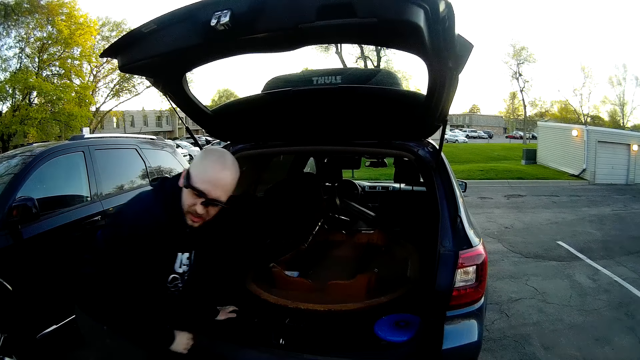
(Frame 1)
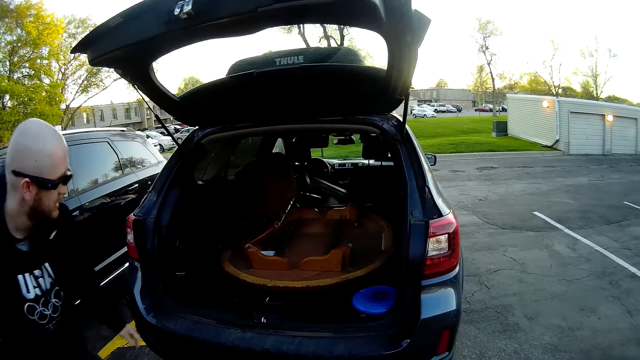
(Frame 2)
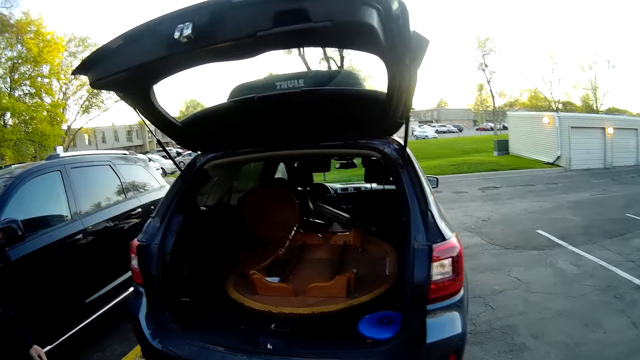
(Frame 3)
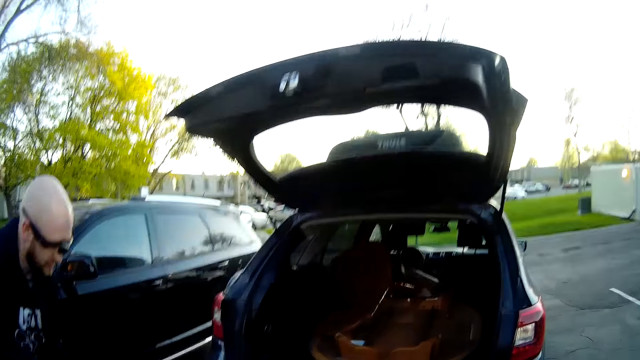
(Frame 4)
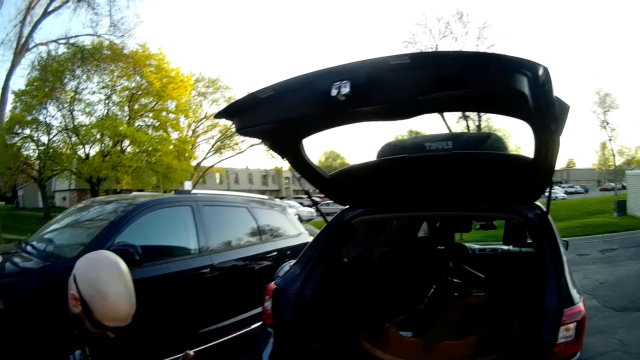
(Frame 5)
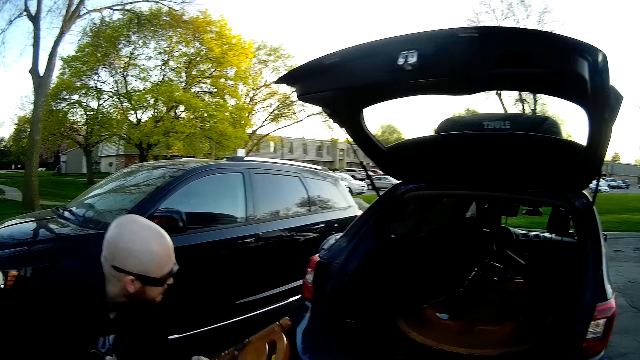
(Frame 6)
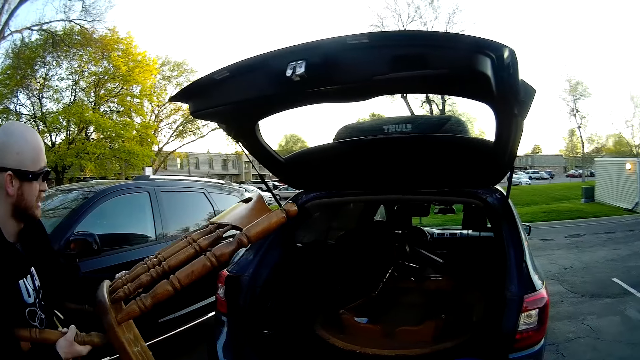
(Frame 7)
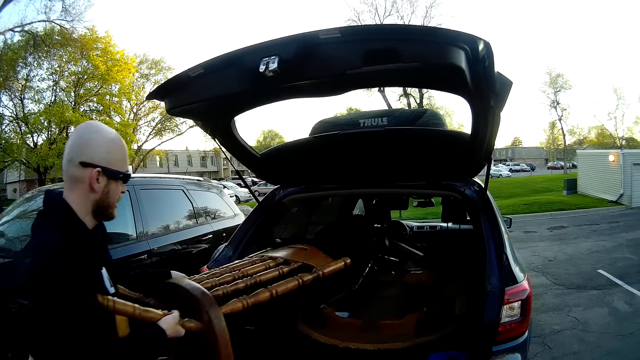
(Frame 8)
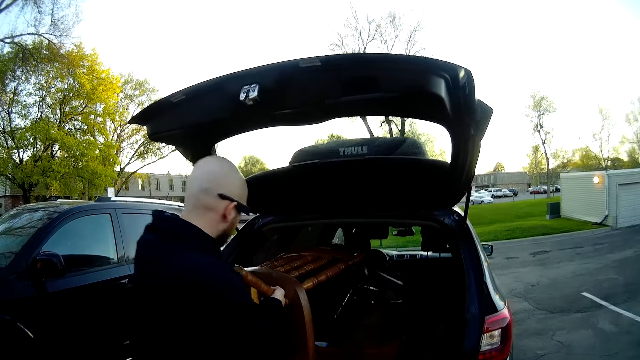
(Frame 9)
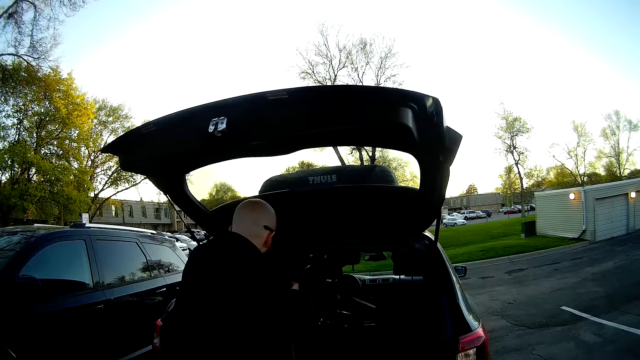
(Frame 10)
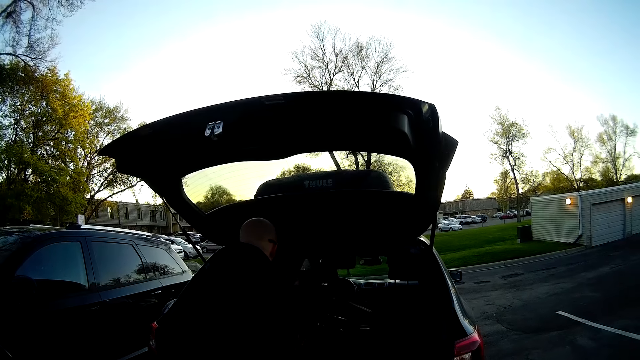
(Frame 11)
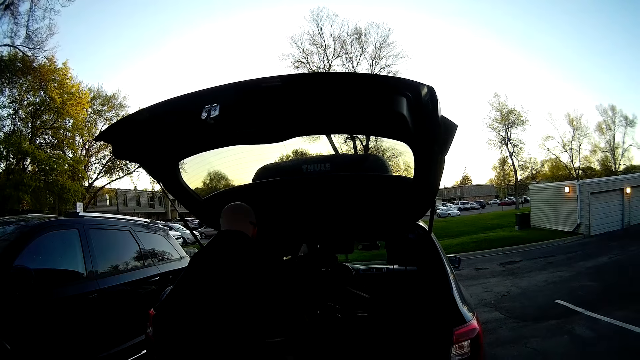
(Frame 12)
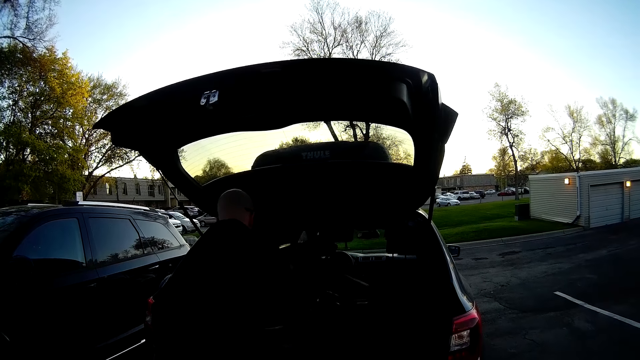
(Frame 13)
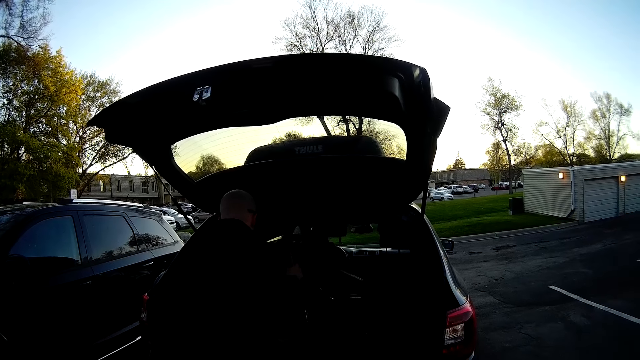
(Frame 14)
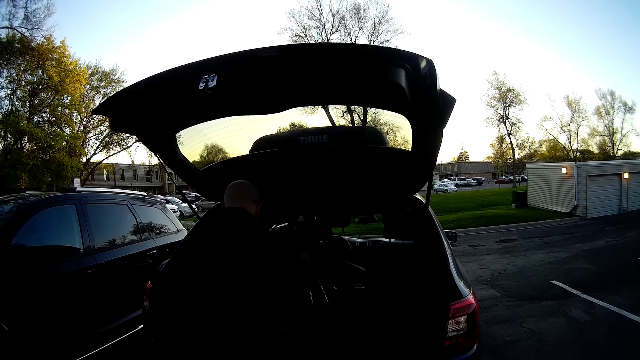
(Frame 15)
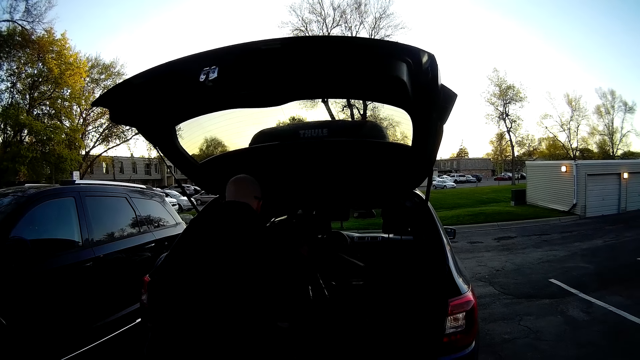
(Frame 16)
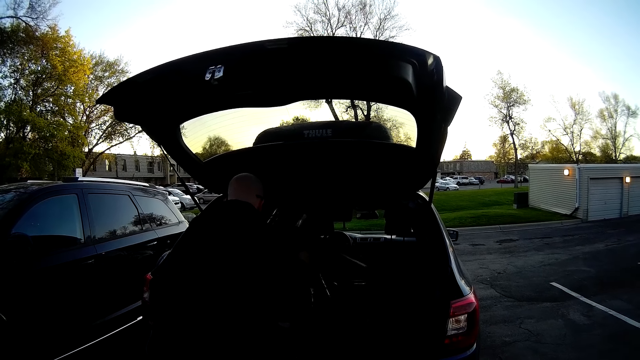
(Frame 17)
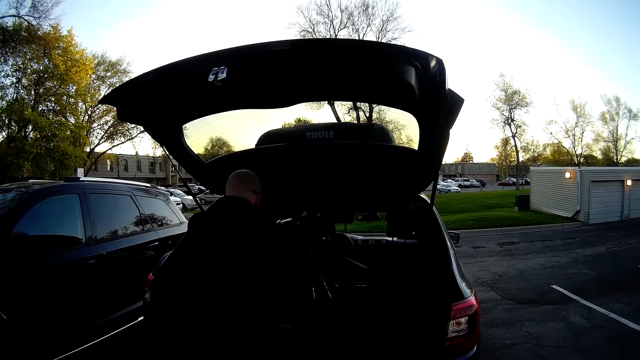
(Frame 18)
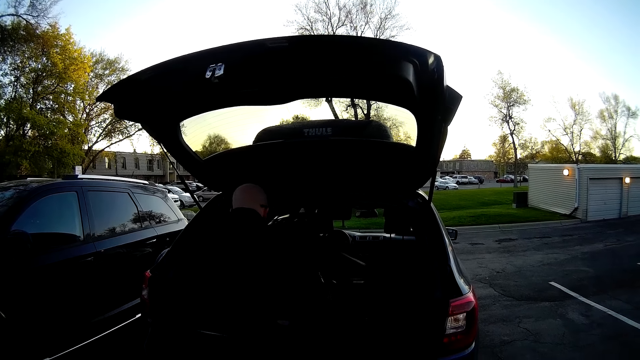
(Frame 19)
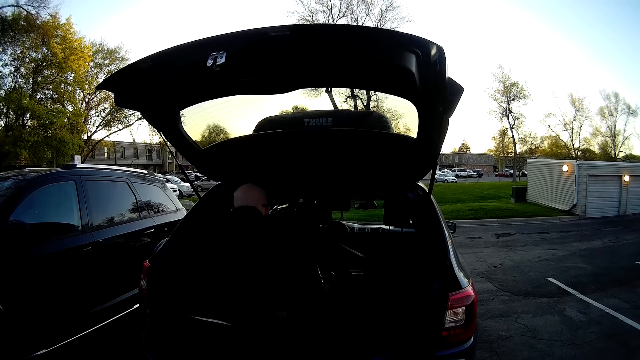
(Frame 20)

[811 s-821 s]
The man bends down, picks up the chair and puts the chair in the trunk of the car with both hands.

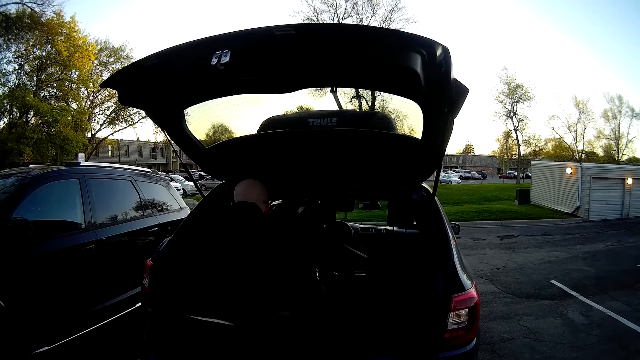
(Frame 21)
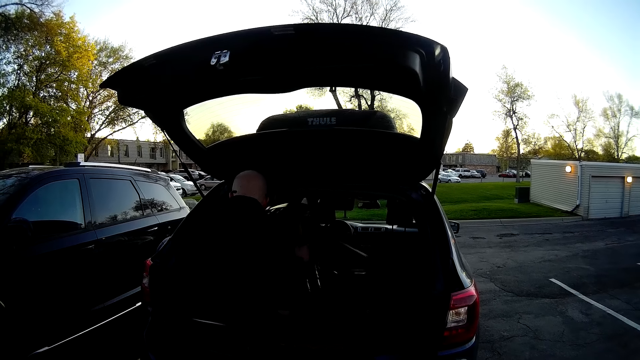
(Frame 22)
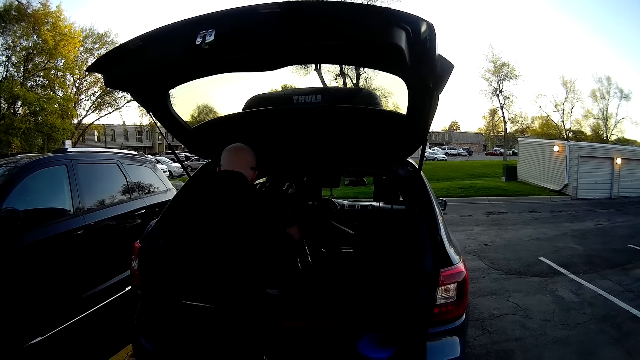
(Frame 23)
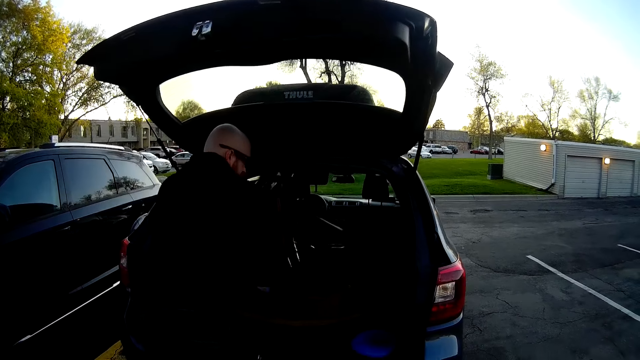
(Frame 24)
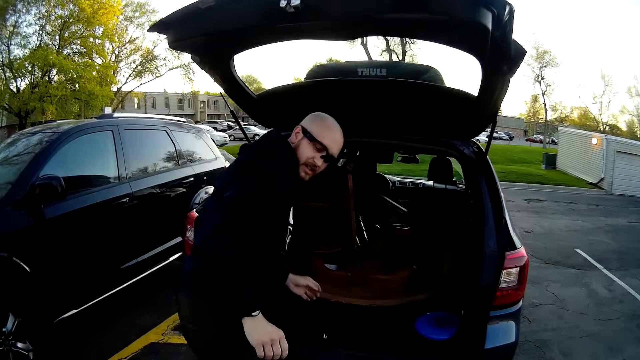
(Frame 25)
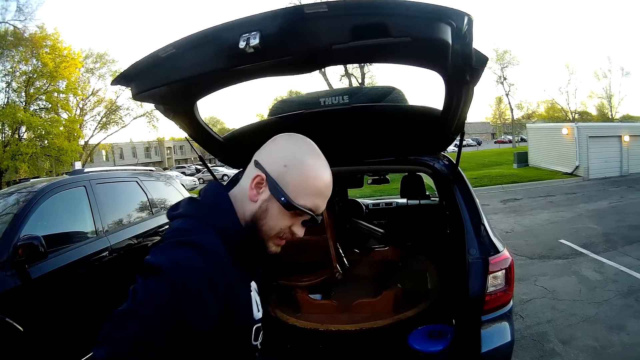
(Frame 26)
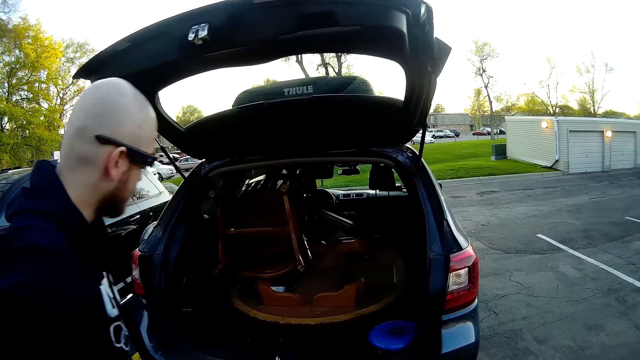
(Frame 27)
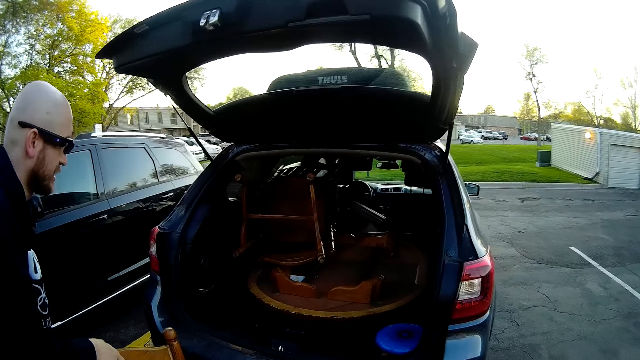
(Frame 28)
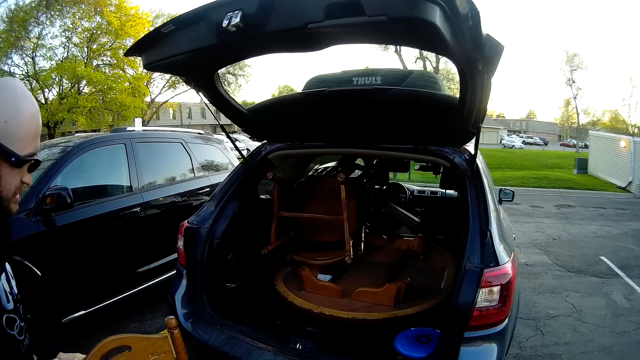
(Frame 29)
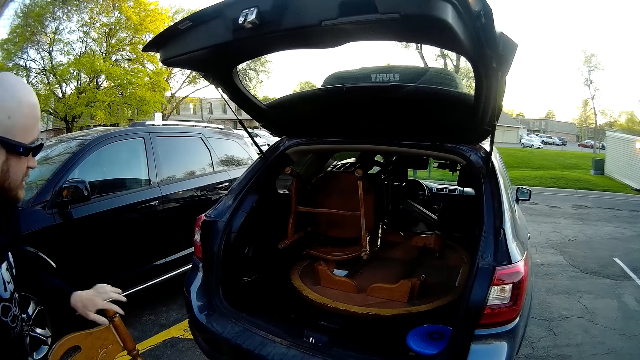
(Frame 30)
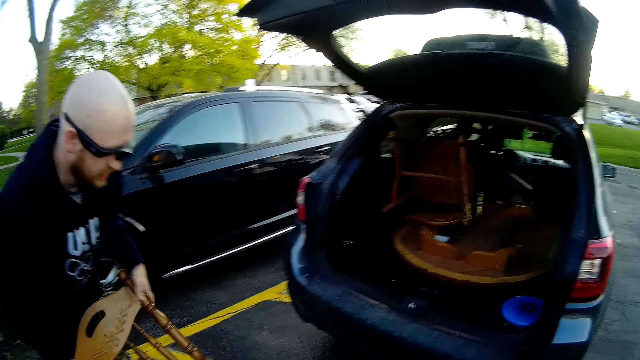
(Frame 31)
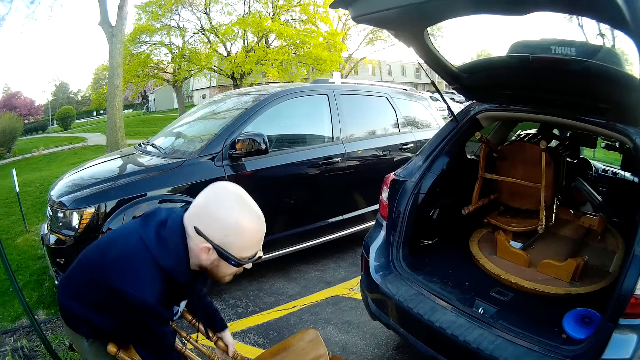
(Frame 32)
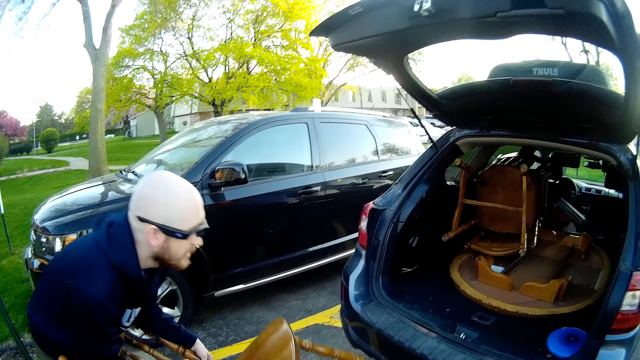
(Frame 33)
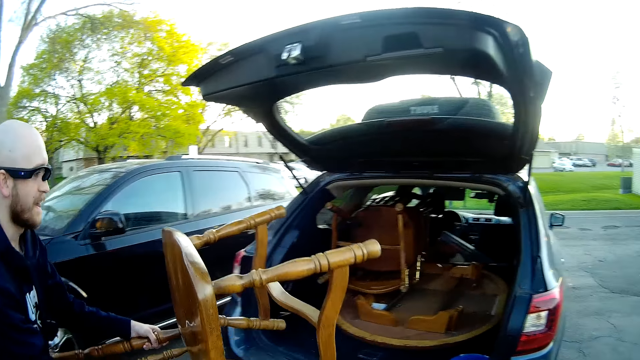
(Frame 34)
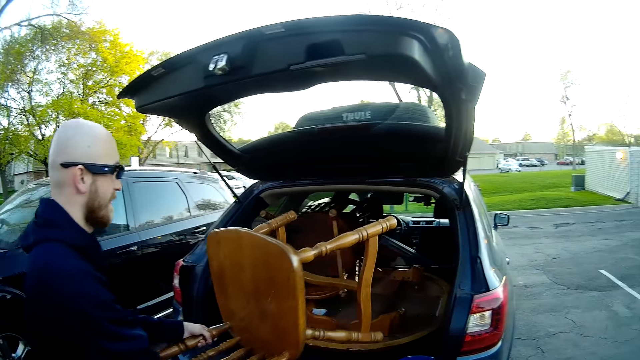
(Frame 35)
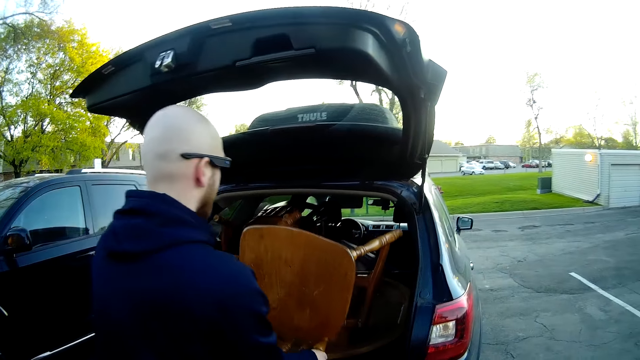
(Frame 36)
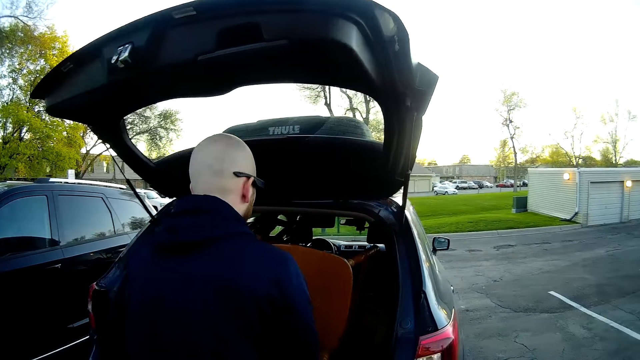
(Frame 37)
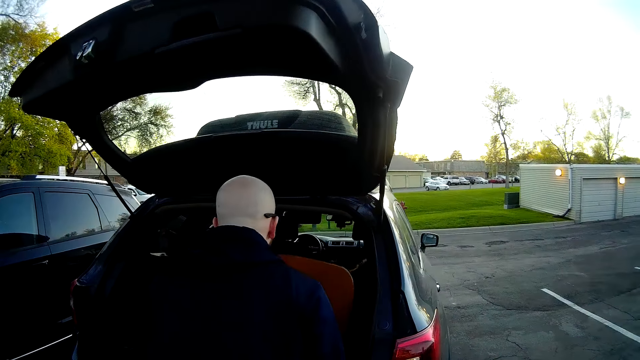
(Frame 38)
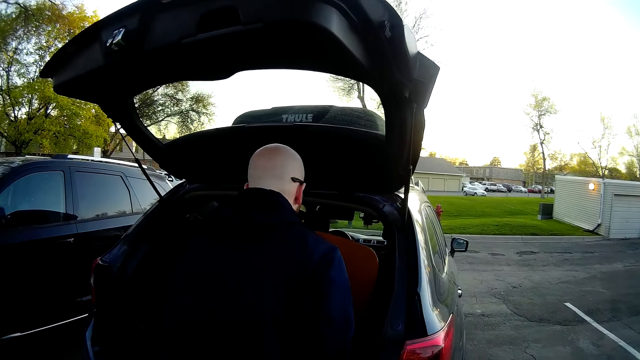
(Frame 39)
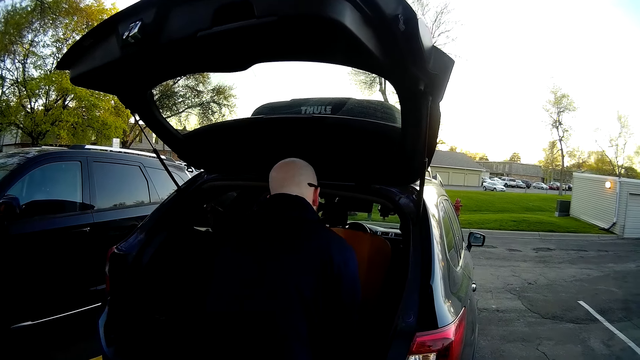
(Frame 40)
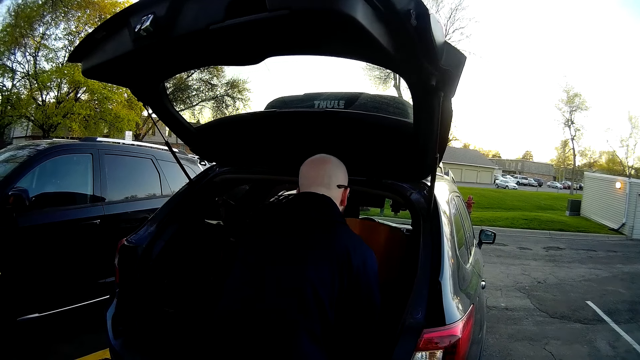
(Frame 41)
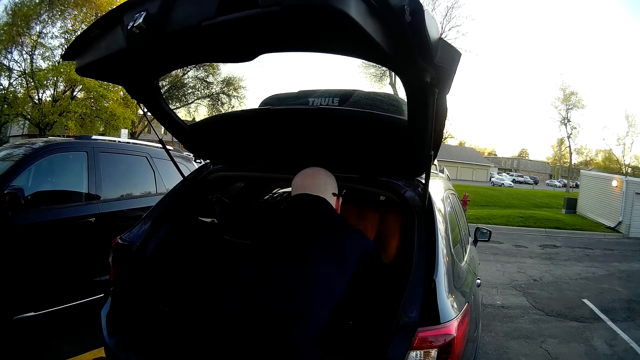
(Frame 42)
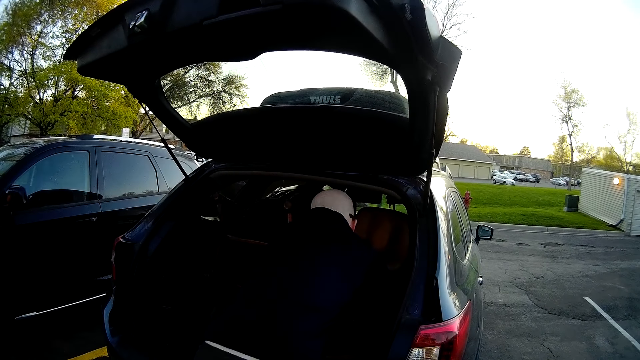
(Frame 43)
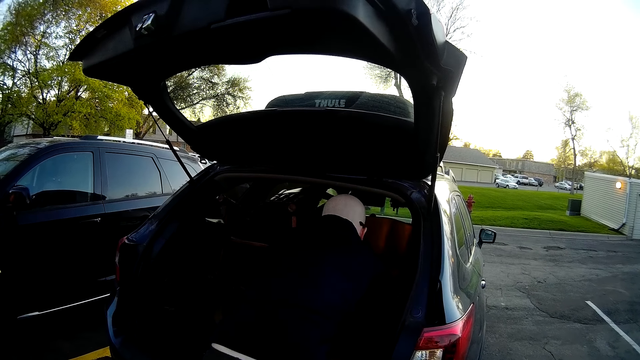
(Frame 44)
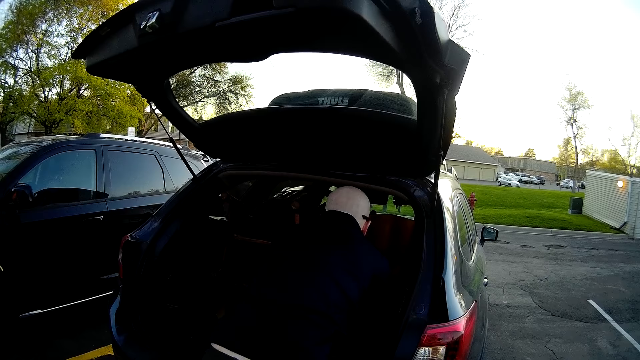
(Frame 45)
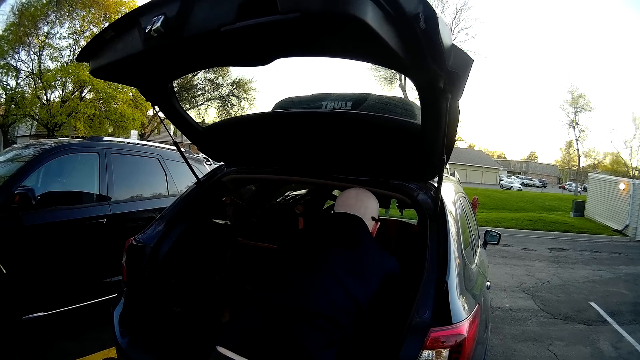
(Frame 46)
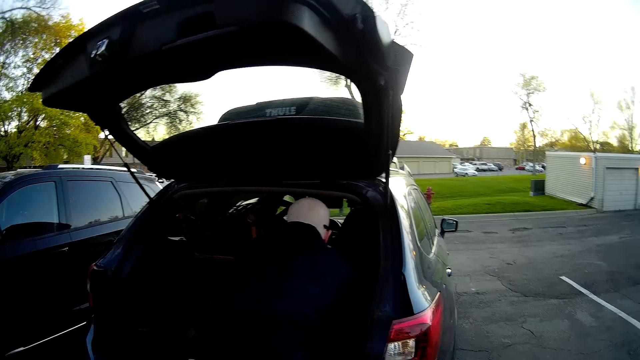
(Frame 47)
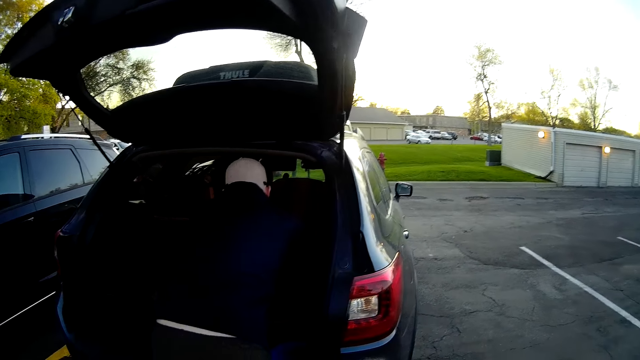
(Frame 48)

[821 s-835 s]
The man pulls the chair closer to himself. Another man carries the chair from the floor with both hands. The other man picks up the chair with his hands and puts the chair in the SUV with both hands.
